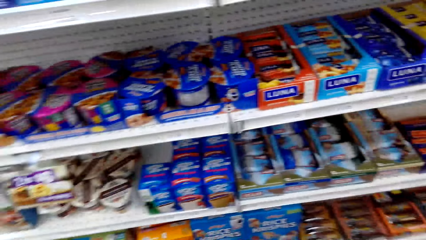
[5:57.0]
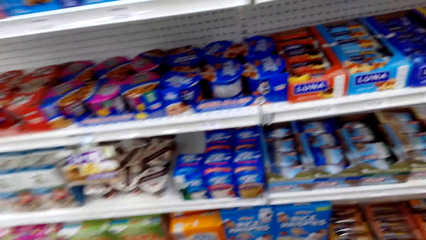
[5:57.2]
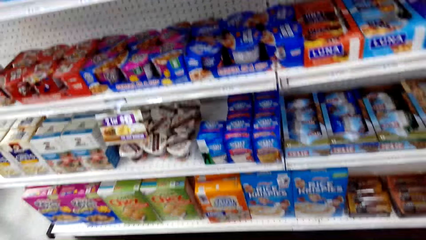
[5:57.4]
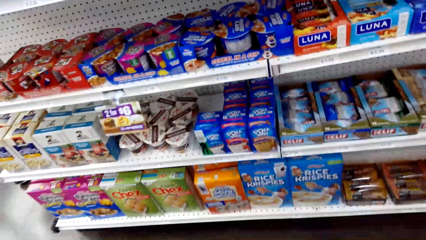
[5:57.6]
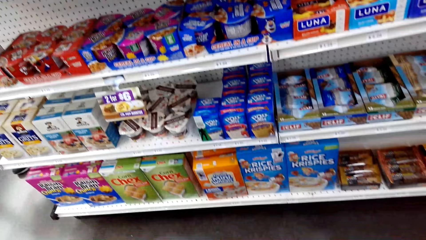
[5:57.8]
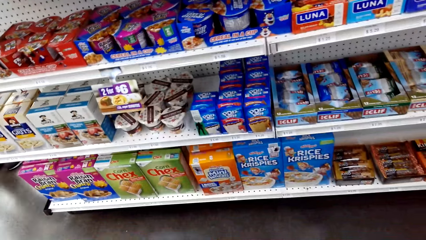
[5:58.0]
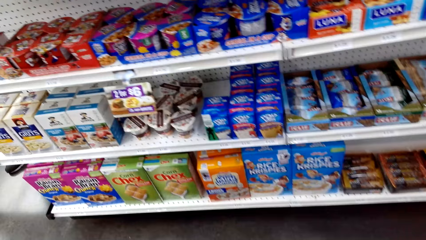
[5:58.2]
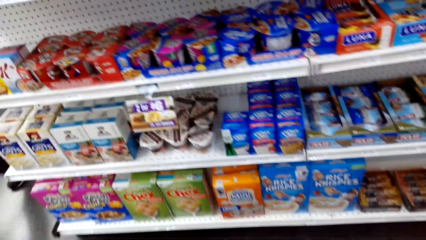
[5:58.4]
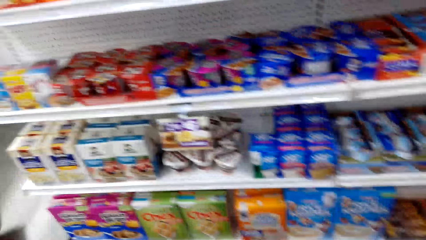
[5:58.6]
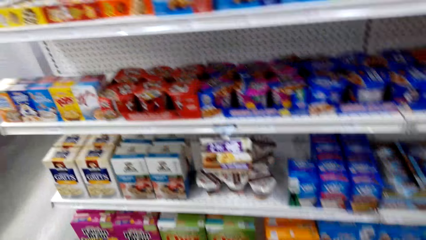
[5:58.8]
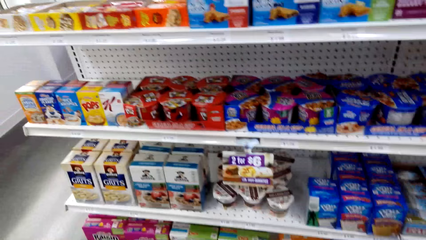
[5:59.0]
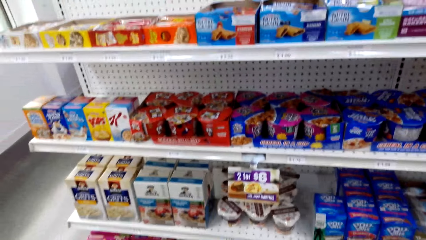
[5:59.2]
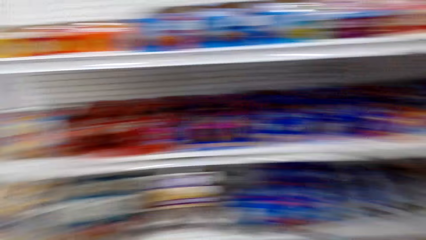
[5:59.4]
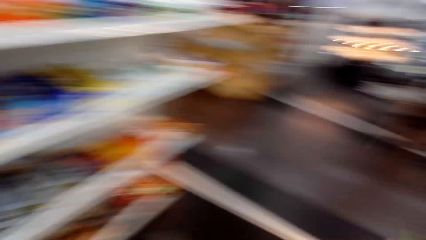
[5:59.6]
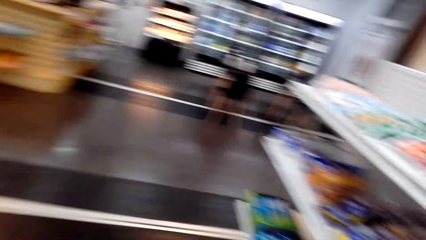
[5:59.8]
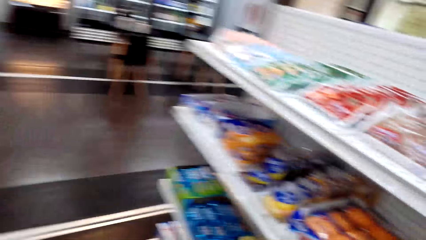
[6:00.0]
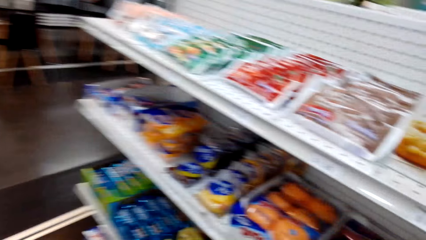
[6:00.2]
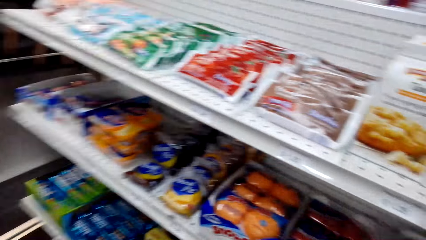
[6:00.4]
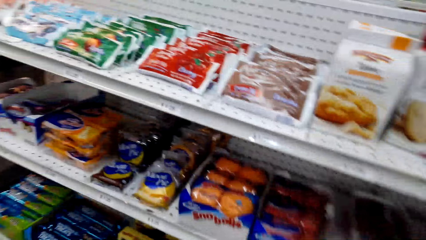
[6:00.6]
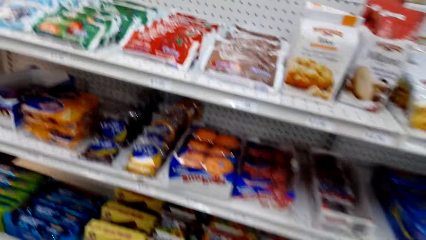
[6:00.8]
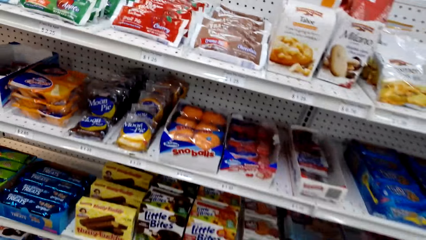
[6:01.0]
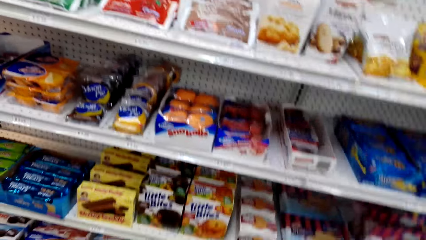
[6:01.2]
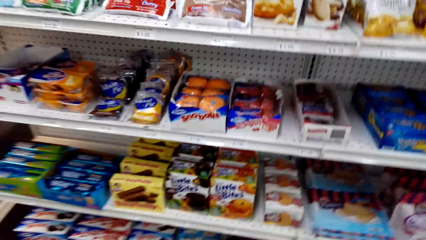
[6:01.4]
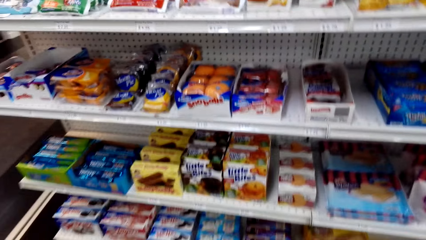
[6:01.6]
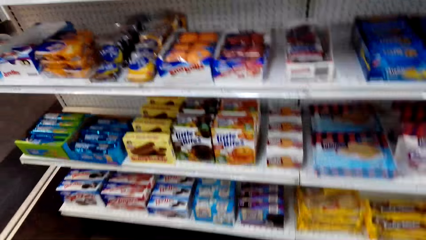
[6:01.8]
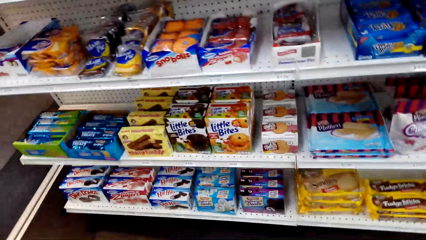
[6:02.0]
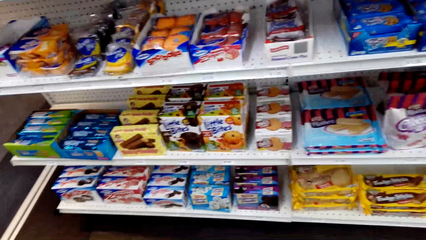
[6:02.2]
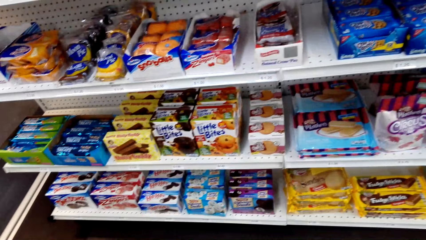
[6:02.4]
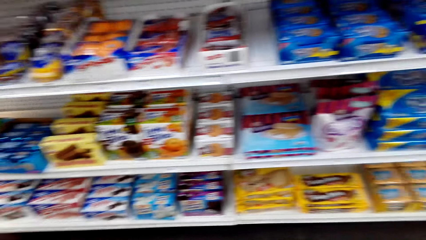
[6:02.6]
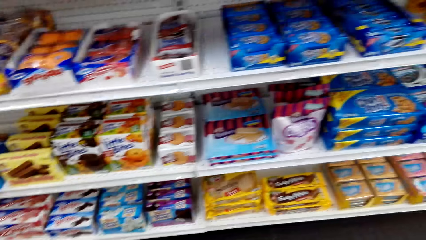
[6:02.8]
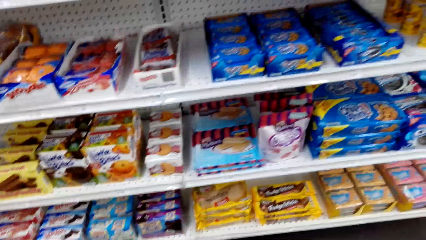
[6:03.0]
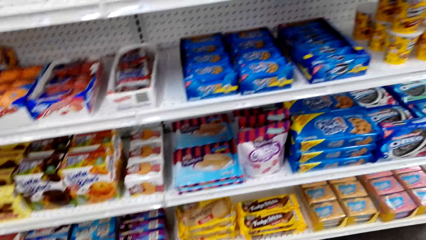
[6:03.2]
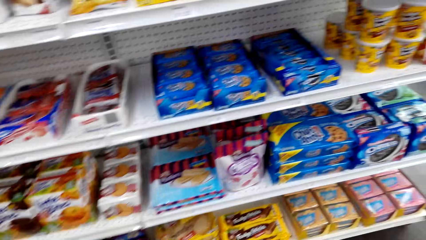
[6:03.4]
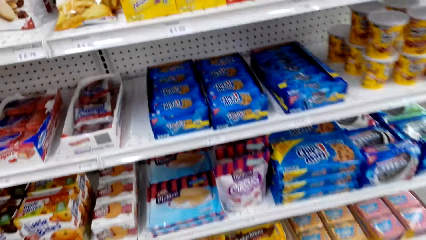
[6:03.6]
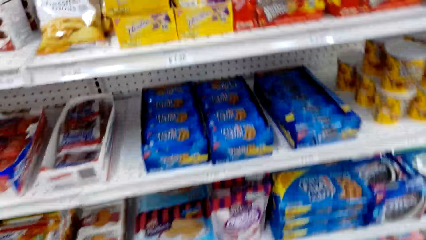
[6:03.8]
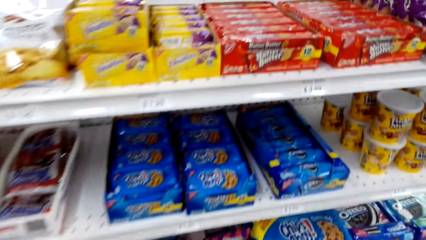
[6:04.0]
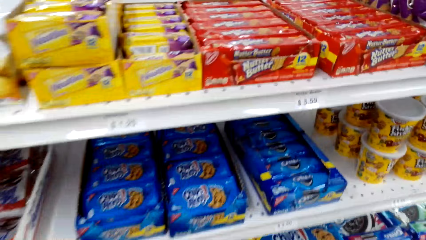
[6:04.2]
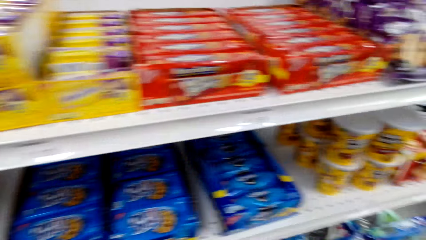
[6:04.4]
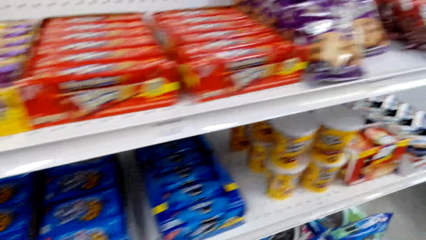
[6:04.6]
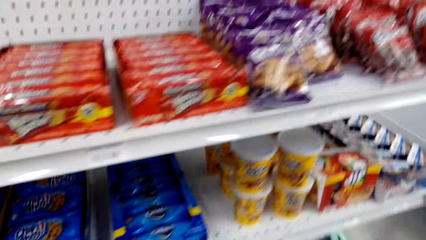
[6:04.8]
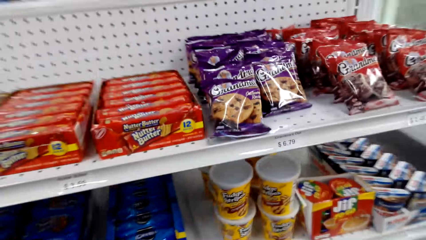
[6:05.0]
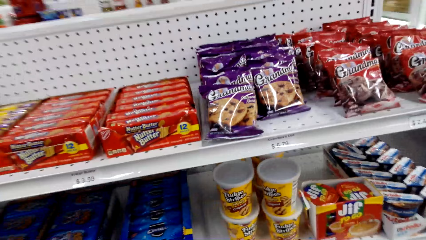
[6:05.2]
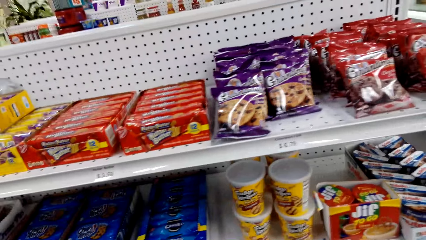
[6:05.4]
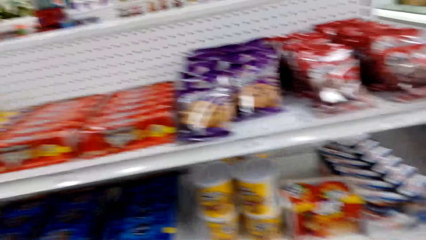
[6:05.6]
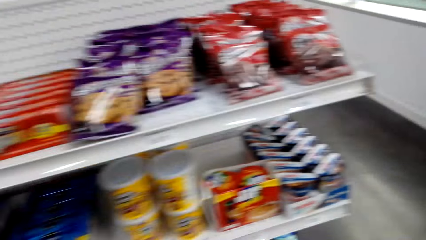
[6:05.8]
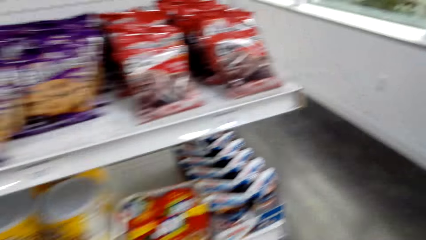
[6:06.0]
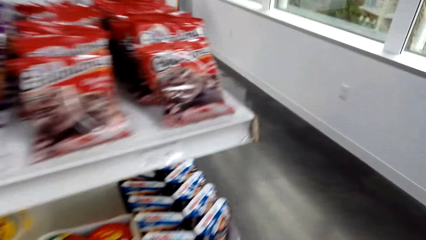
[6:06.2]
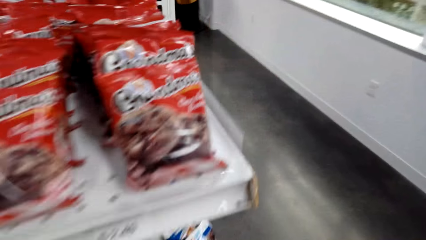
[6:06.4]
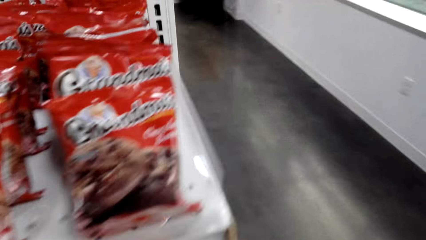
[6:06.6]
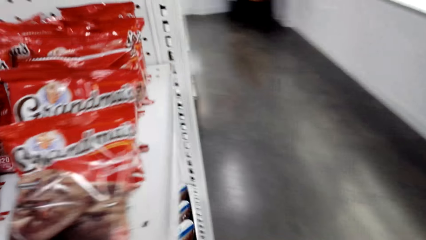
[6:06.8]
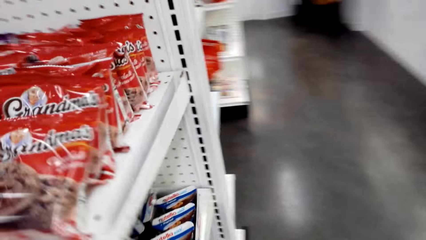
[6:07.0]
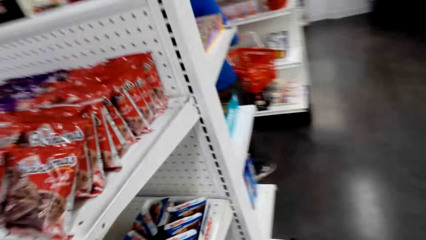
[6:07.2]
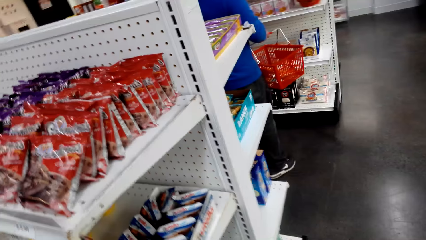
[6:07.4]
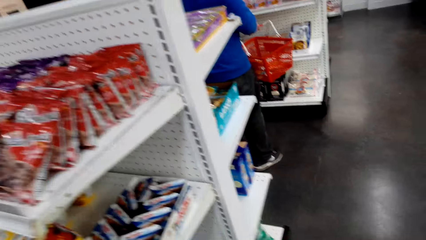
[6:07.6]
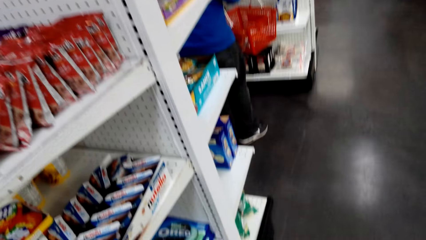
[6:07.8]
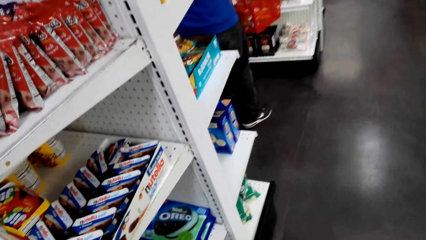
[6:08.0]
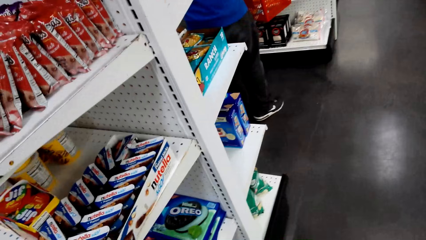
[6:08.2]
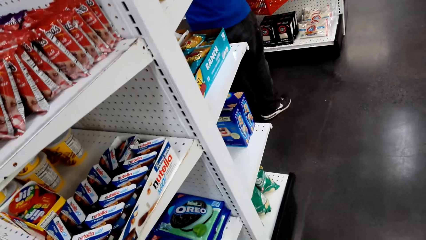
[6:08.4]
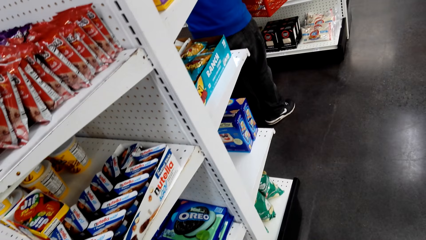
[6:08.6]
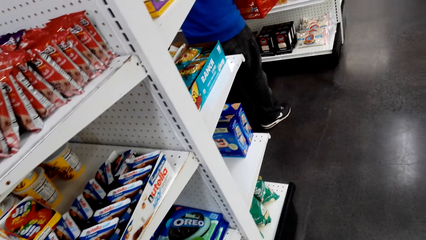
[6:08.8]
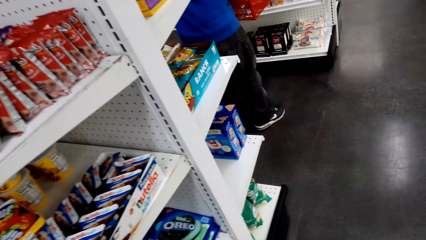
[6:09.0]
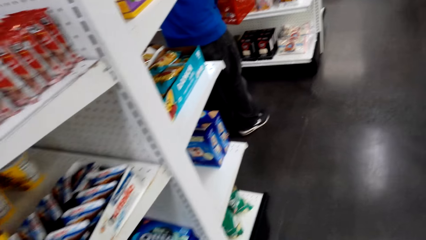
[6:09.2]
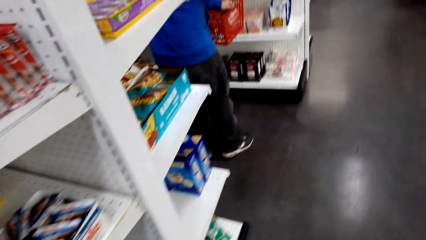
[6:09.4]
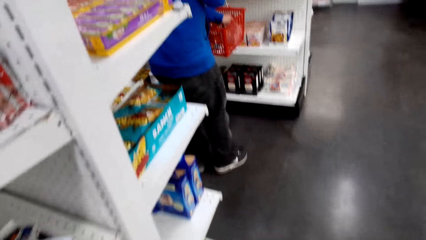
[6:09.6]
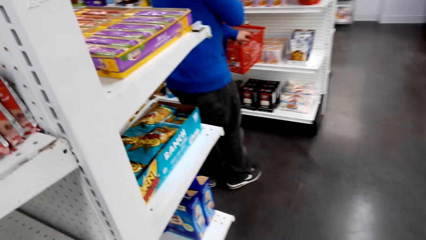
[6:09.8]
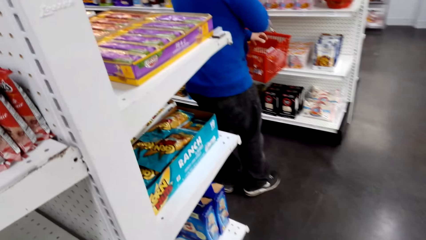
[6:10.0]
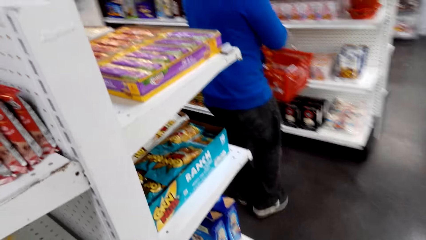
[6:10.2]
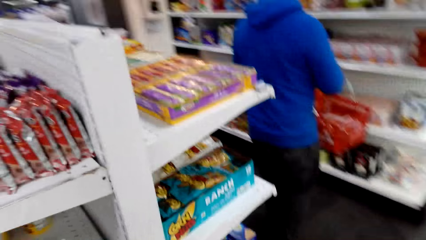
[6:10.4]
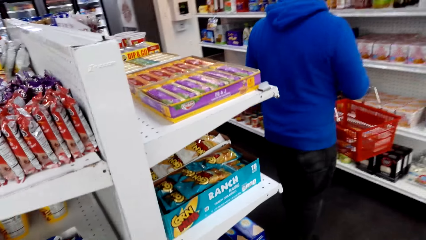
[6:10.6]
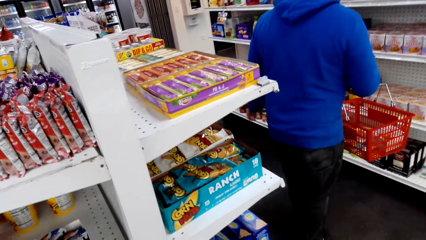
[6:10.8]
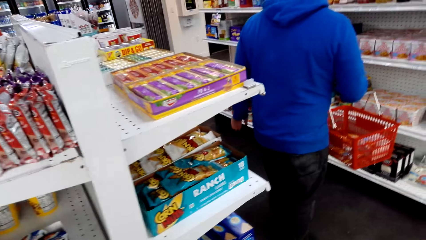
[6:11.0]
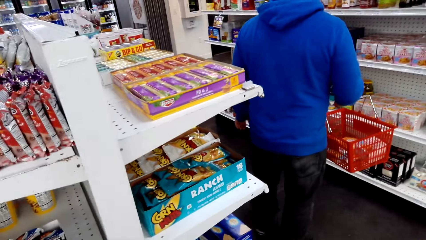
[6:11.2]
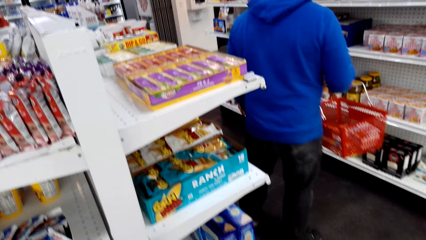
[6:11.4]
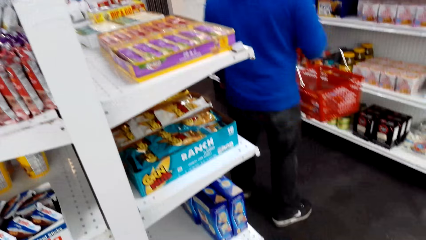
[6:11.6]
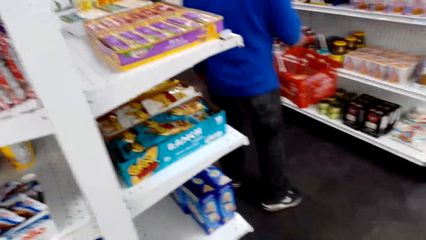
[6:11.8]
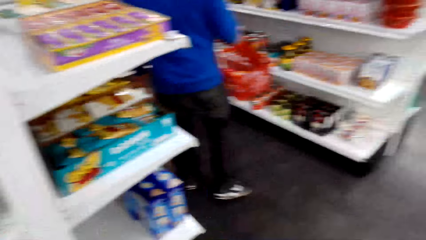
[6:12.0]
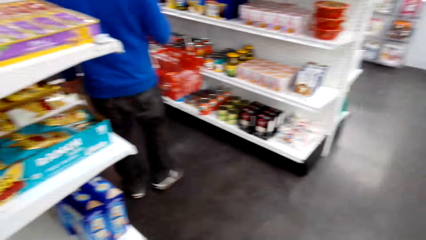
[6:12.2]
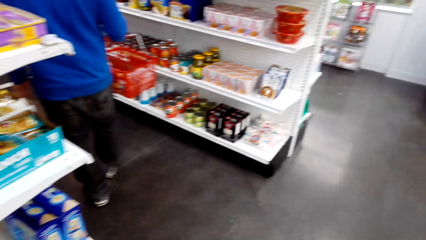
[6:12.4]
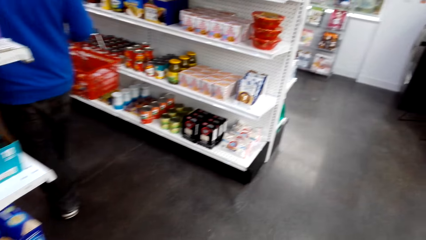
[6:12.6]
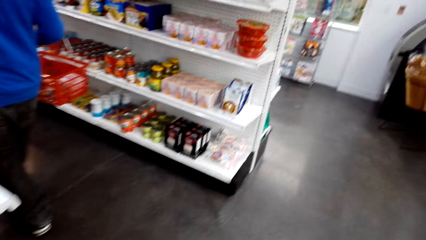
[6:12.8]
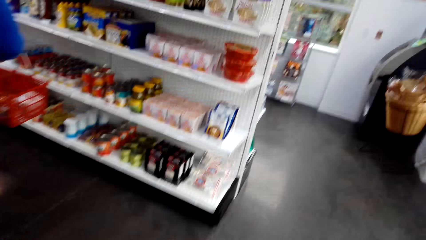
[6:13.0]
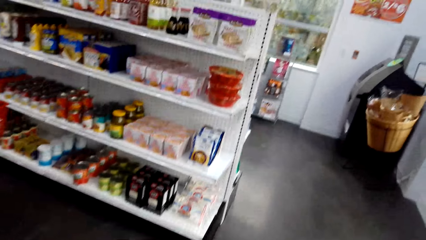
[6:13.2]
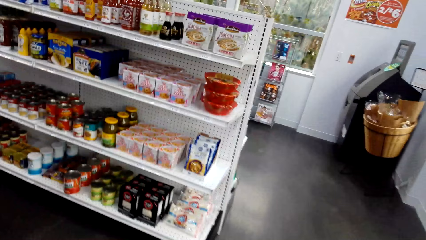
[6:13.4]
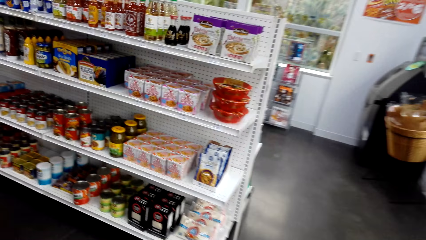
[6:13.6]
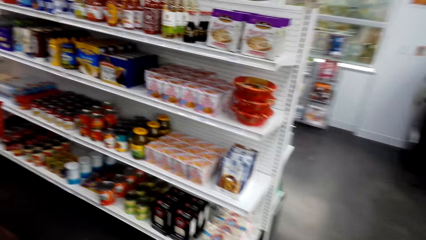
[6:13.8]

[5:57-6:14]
The camera wearer walks around the room. They look around repeatedly.
